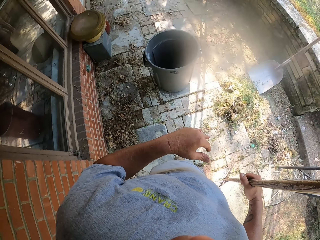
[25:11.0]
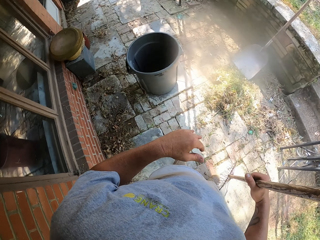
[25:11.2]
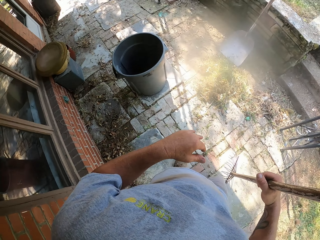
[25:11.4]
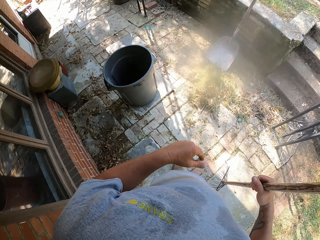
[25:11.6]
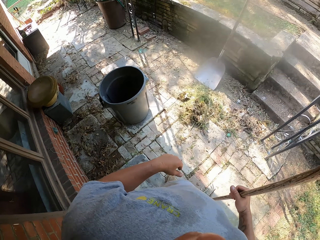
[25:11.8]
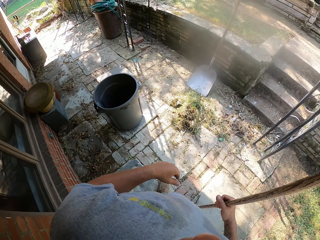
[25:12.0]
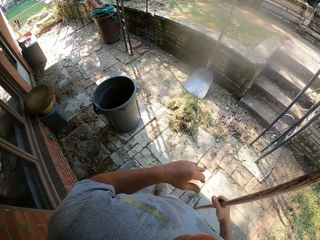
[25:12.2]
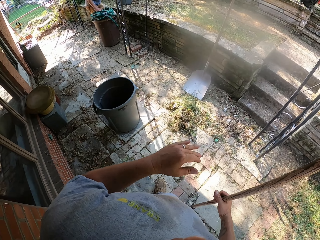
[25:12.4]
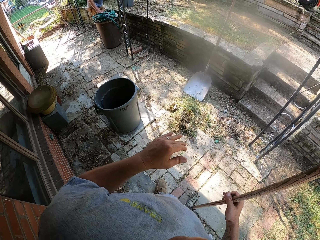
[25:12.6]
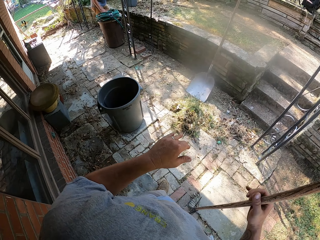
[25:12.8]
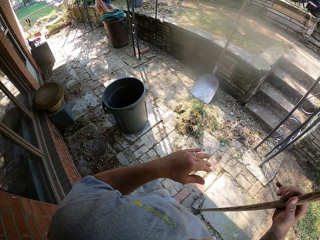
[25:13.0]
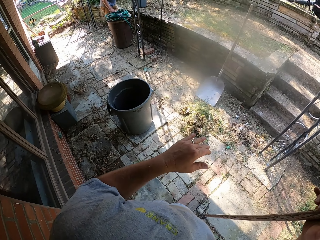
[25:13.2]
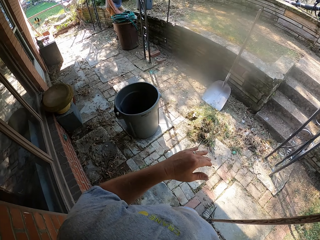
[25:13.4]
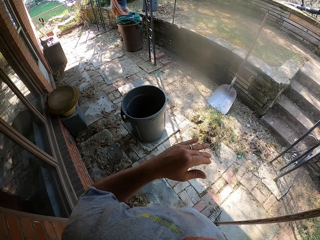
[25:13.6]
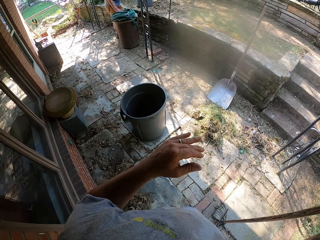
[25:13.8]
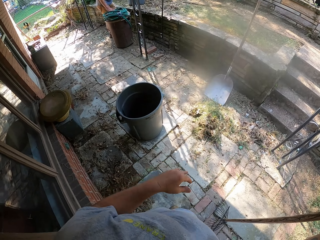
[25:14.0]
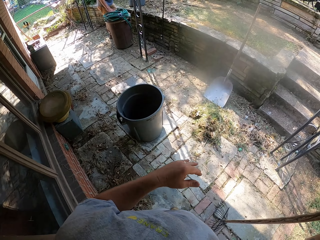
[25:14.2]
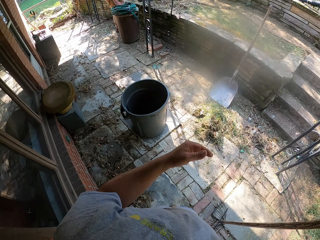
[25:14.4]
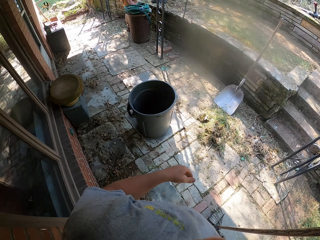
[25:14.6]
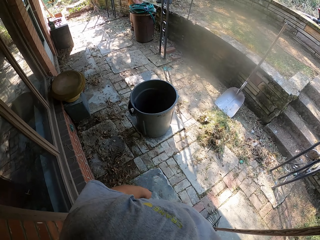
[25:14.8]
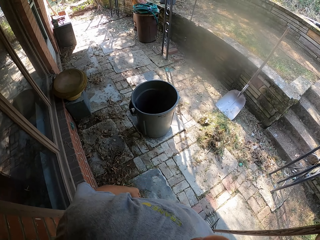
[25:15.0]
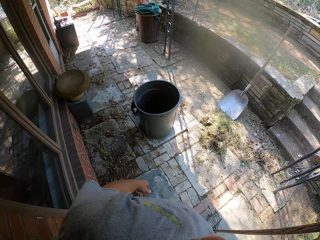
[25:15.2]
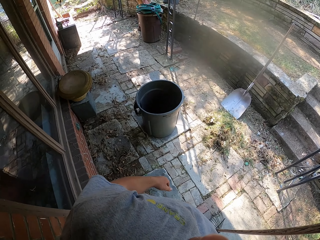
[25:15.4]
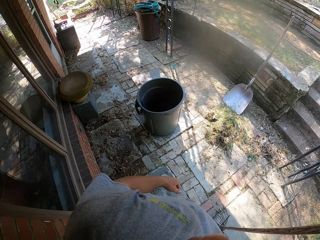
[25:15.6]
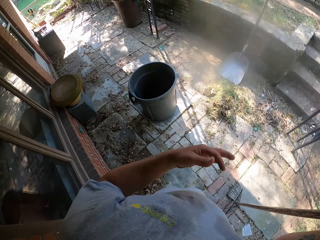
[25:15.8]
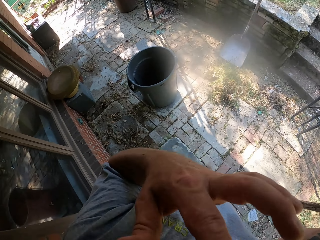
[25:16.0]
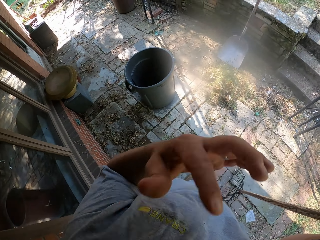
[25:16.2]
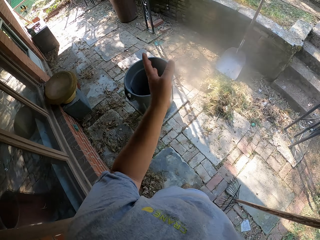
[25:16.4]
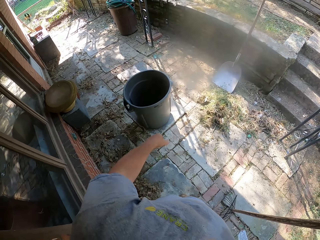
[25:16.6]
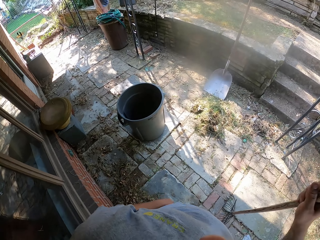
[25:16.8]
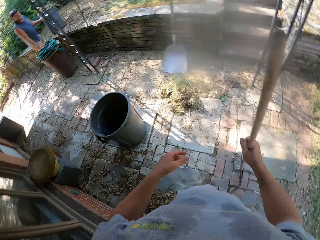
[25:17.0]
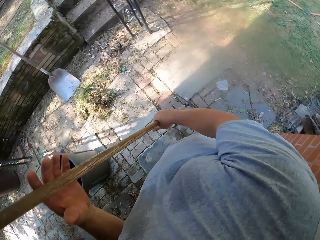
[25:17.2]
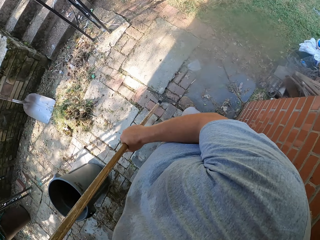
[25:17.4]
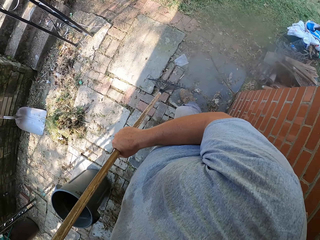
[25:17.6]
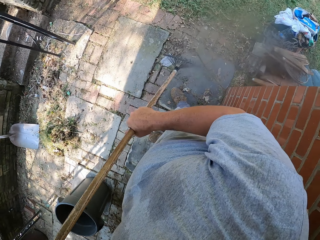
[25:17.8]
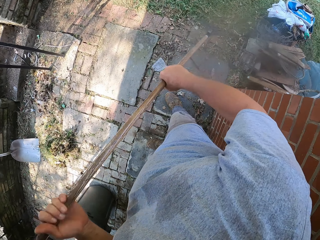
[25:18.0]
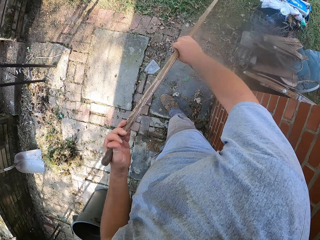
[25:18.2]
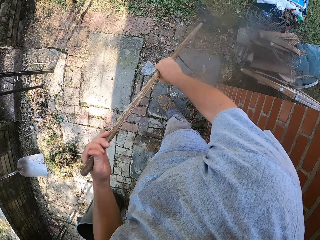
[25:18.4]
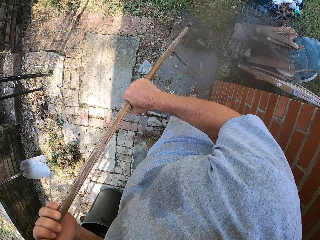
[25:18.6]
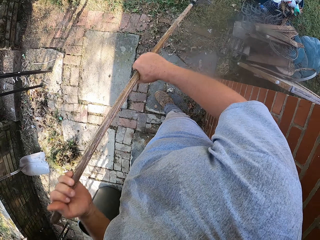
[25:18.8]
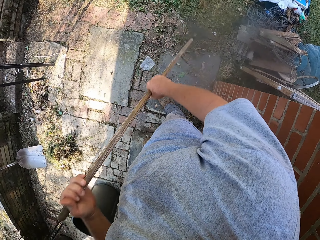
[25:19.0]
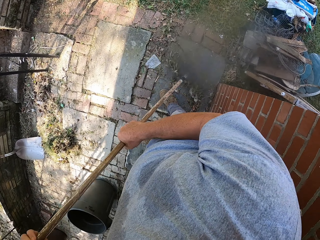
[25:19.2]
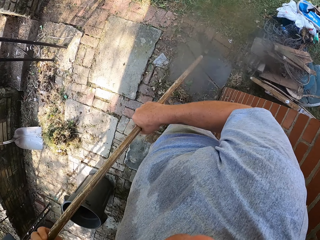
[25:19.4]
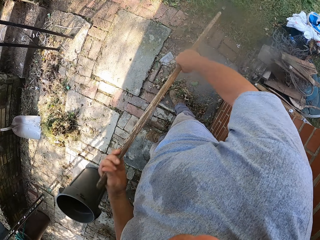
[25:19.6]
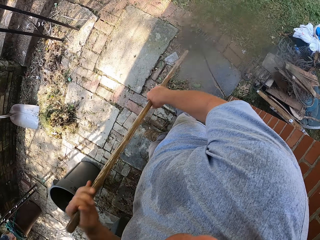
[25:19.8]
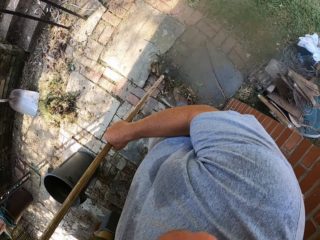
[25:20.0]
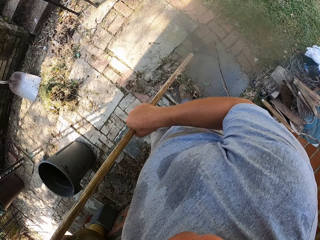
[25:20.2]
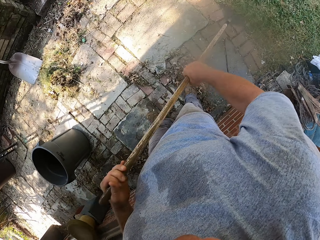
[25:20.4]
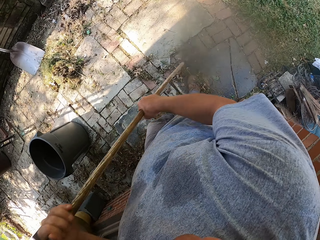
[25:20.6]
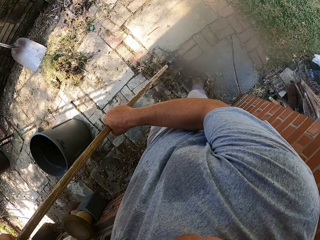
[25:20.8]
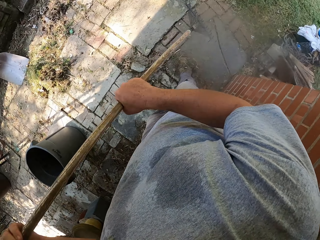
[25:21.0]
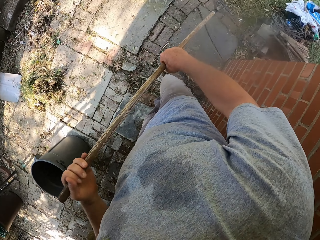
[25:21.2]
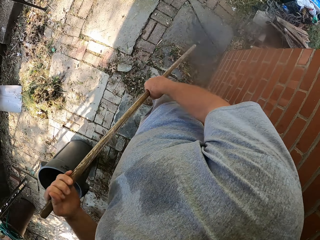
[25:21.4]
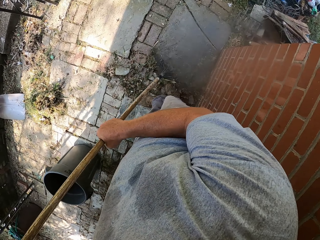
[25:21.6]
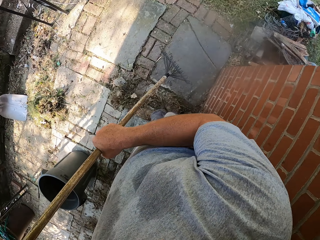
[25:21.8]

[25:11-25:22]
The camera wearer speaks to a man. He raises his hand. He sweeps the grass on the footpath with a rake.

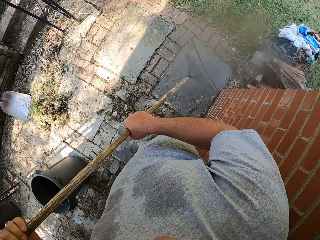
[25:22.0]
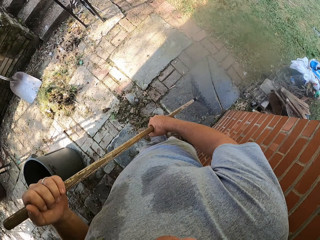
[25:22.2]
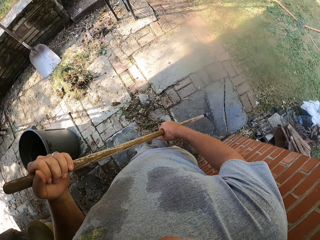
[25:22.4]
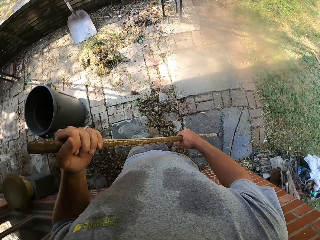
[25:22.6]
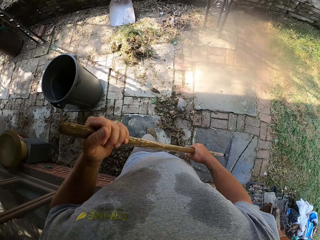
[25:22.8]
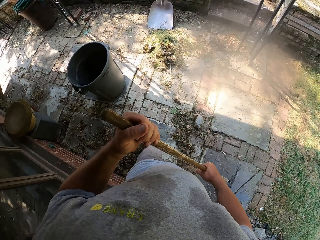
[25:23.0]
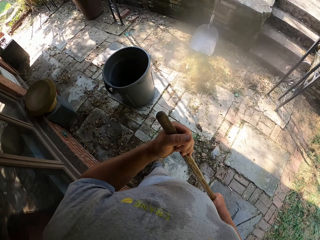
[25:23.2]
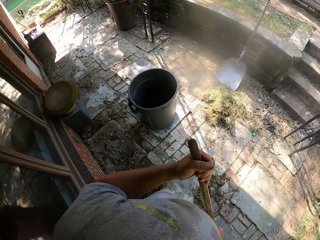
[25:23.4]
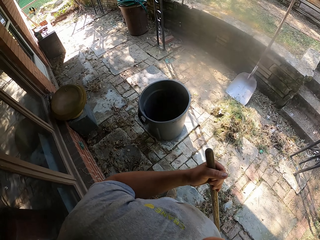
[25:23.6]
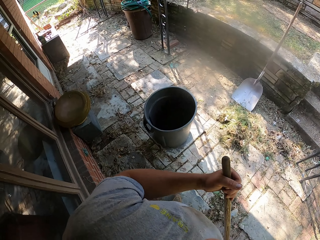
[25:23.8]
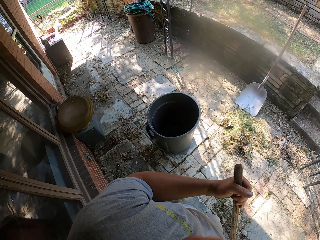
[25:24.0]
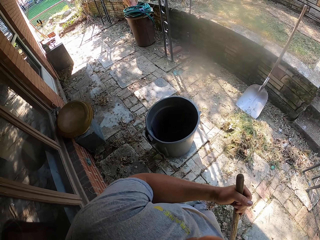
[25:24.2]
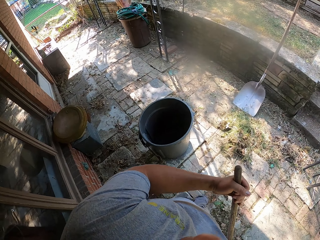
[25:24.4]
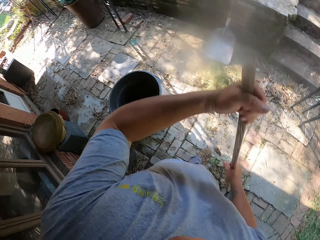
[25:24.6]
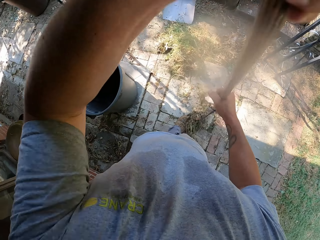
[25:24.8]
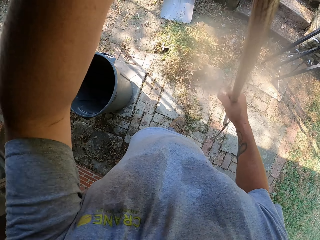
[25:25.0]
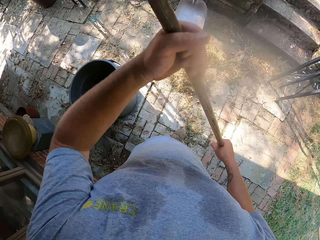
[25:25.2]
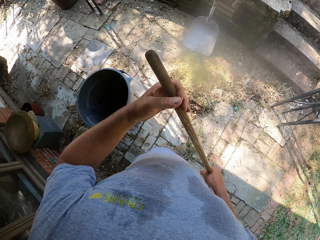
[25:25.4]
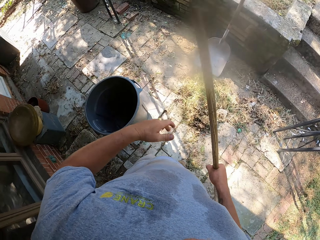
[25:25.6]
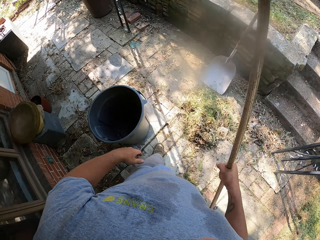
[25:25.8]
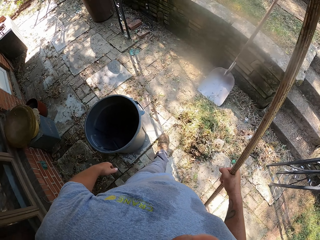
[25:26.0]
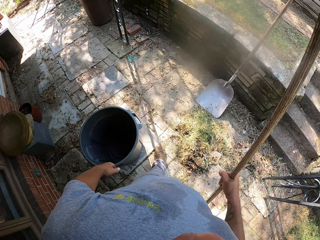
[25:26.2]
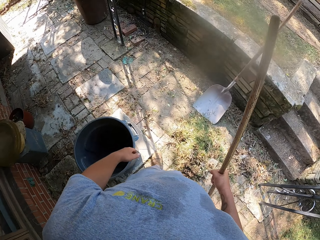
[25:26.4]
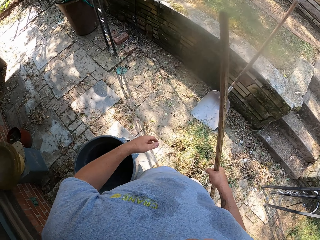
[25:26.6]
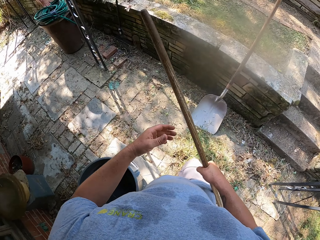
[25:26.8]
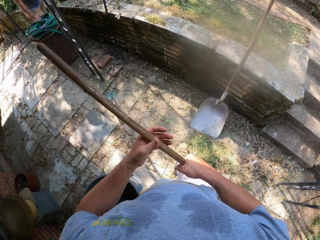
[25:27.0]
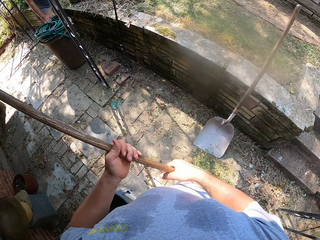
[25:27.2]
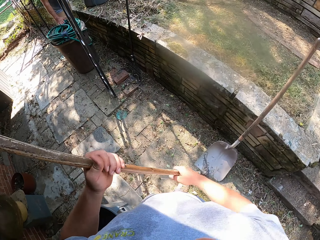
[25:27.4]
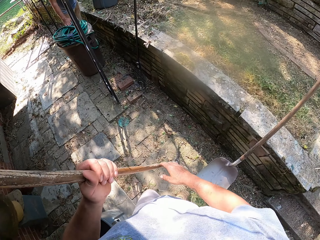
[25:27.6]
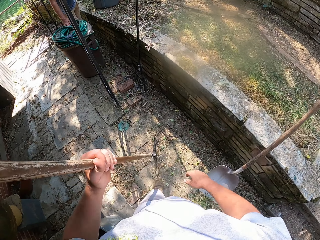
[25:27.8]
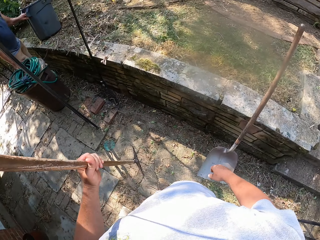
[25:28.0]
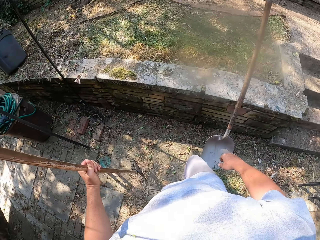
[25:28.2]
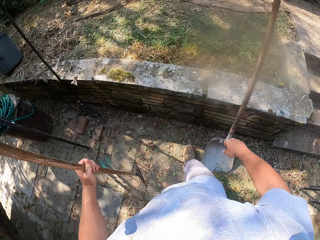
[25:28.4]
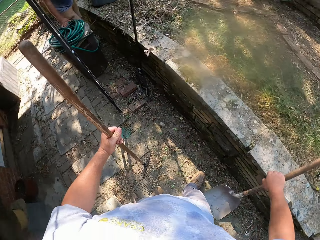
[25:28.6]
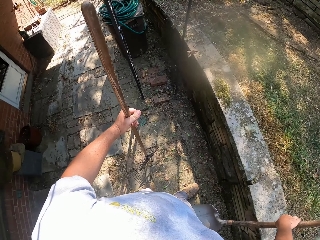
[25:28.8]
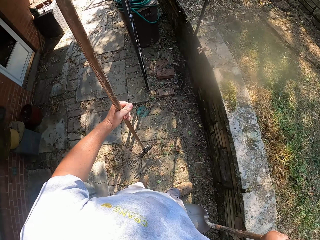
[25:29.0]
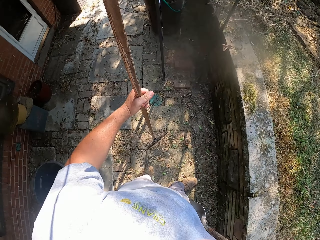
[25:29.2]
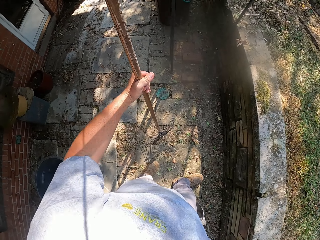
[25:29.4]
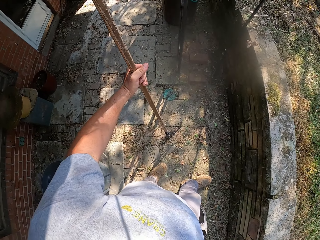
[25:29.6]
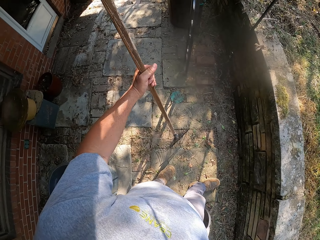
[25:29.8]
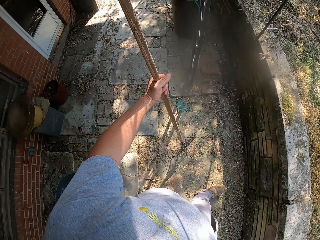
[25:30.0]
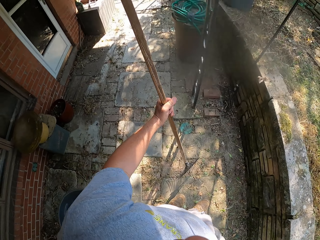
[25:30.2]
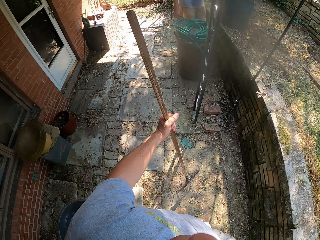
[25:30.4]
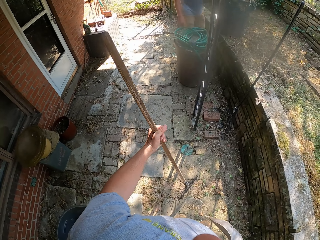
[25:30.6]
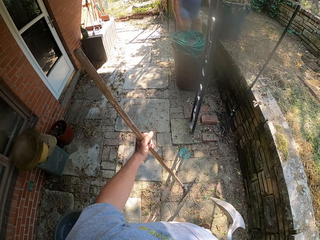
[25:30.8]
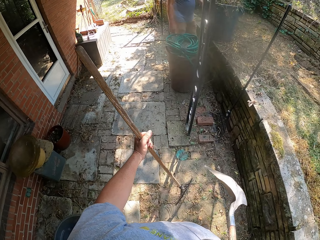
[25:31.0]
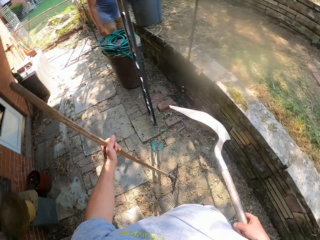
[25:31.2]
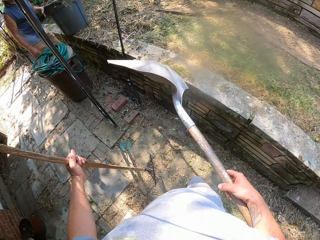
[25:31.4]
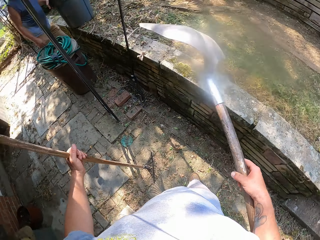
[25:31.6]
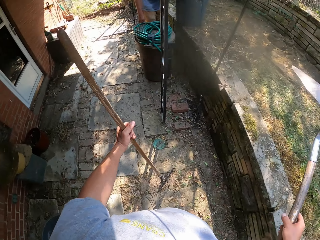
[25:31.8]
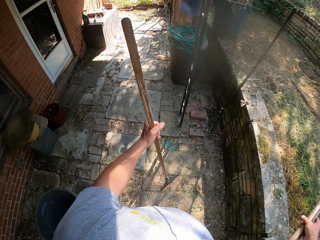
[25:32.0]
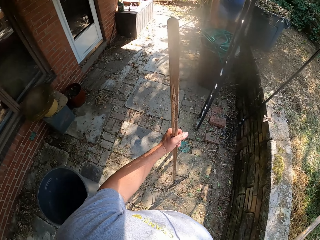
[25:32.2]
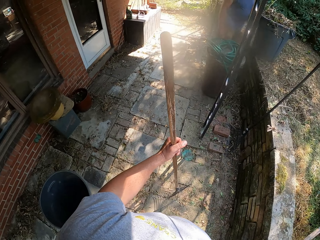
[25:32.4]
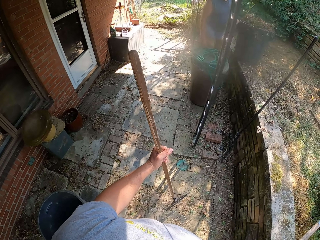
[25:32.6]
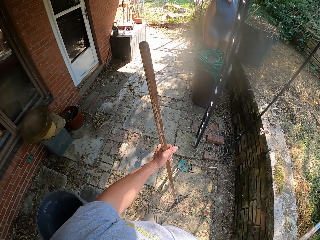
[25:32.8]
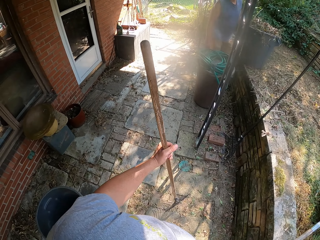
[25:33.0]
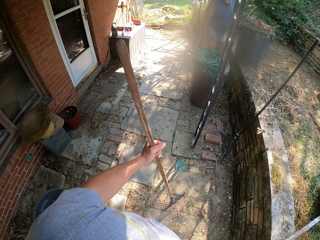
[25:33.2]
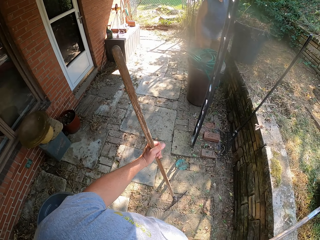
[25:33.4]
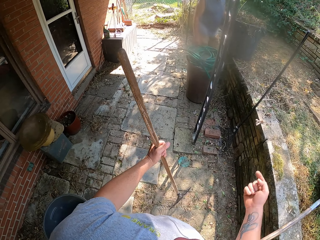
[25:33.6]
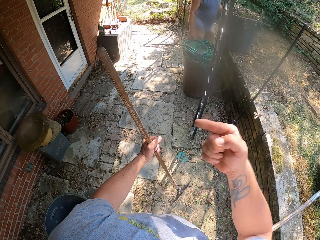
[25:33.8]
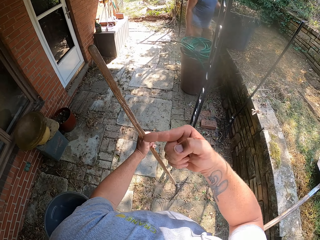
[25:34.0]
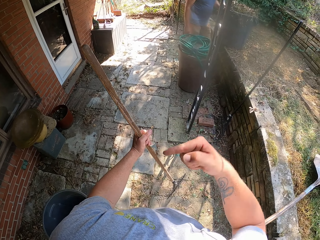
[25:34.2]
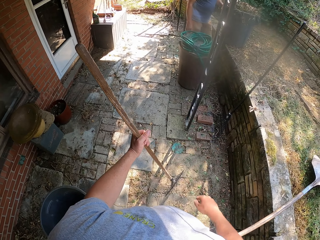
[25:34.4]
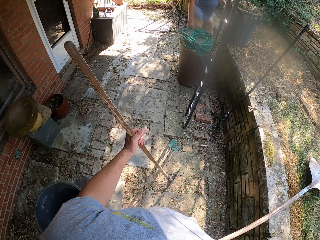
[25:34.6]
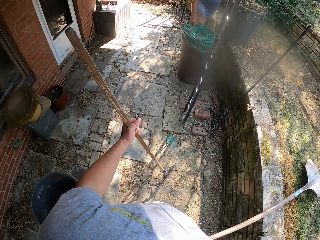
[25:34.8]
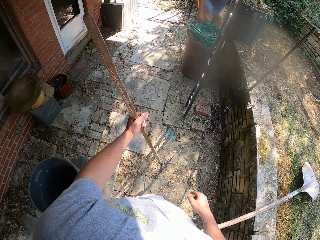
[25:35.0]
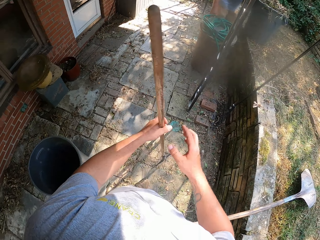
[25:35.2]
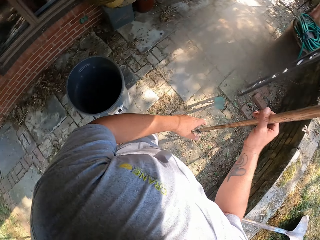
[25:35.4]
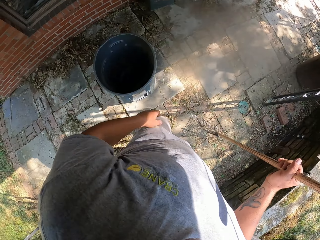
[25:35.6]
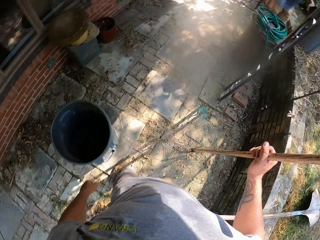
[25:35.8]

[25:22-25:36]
The camera wearer looks around. They sweep with a rake. They walk on the footpath. They pick up the spade. They look around. They put the spade on the grass. They look around. They point a finger to the house.
